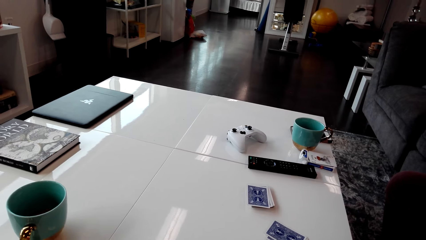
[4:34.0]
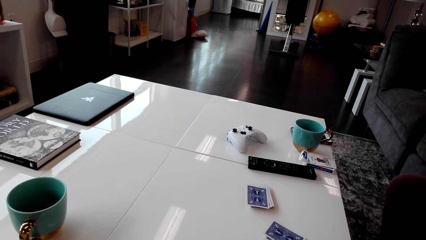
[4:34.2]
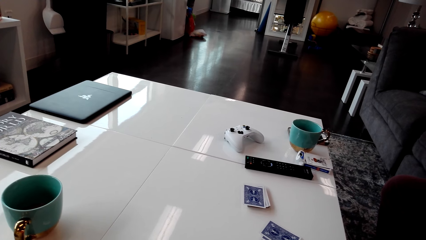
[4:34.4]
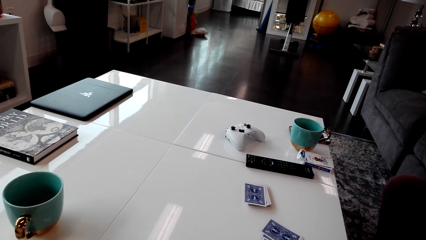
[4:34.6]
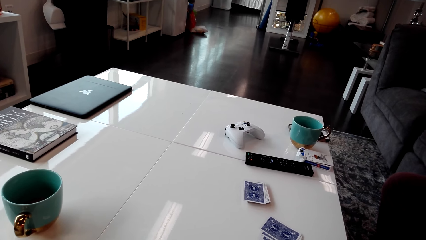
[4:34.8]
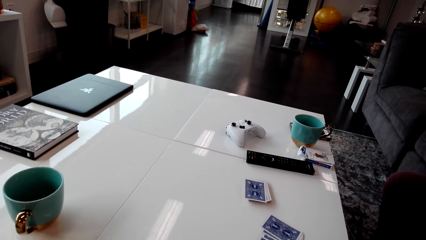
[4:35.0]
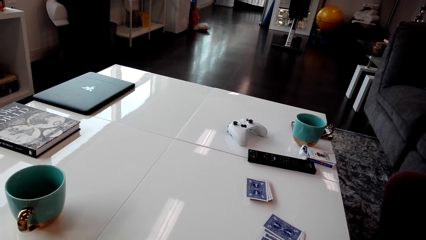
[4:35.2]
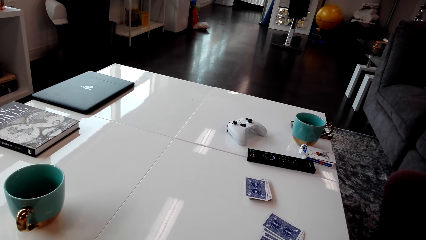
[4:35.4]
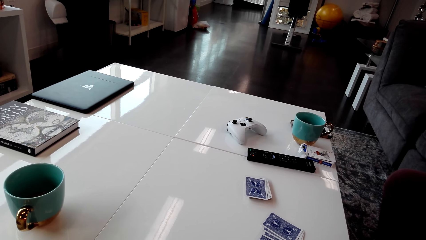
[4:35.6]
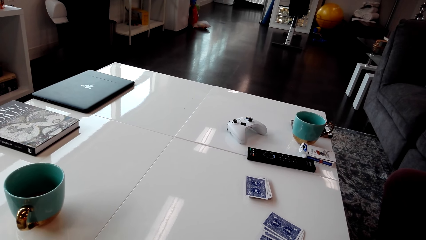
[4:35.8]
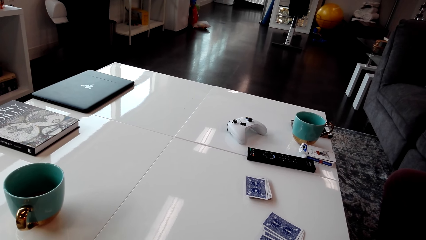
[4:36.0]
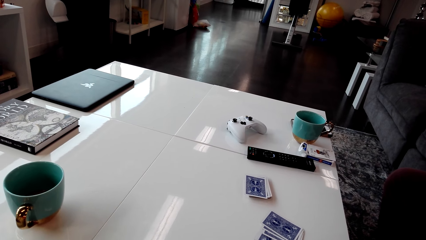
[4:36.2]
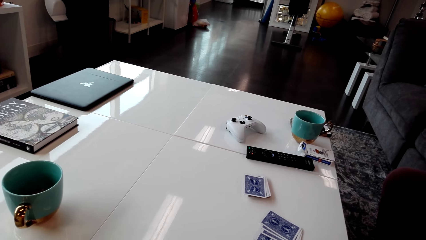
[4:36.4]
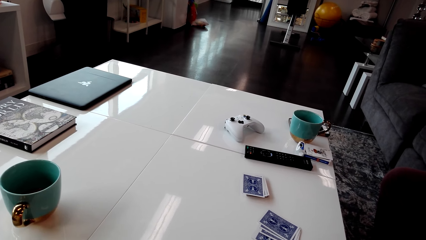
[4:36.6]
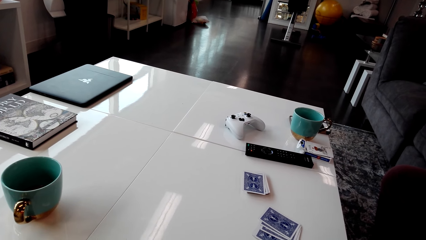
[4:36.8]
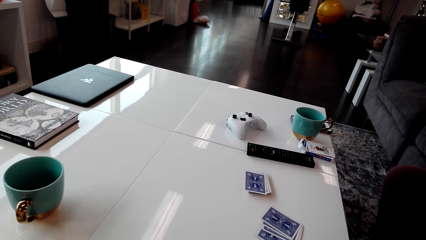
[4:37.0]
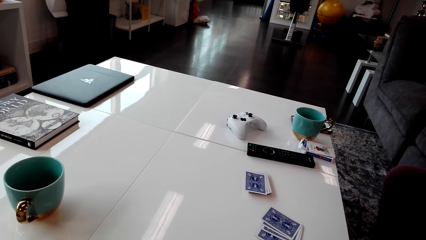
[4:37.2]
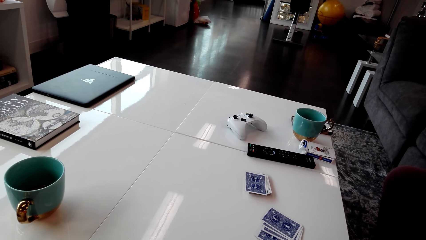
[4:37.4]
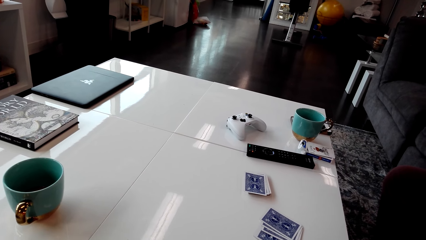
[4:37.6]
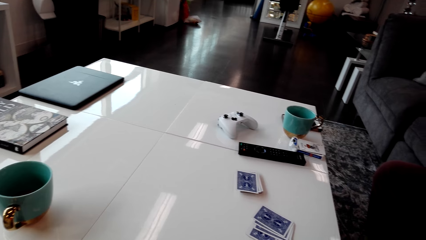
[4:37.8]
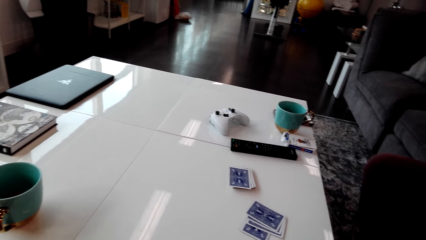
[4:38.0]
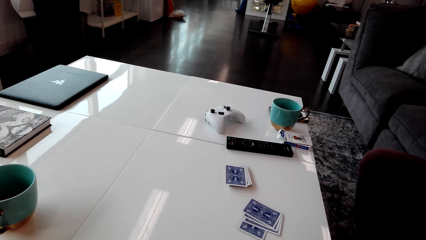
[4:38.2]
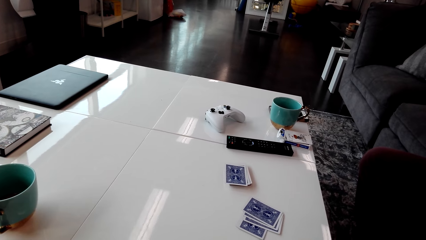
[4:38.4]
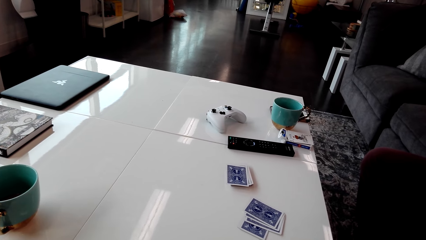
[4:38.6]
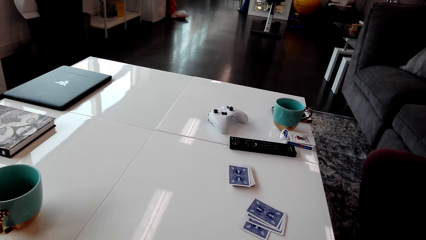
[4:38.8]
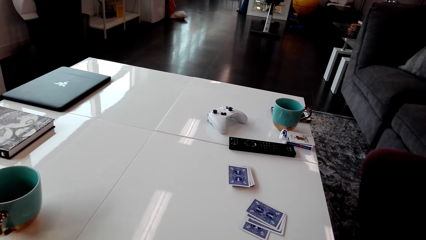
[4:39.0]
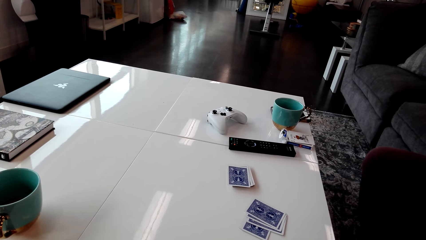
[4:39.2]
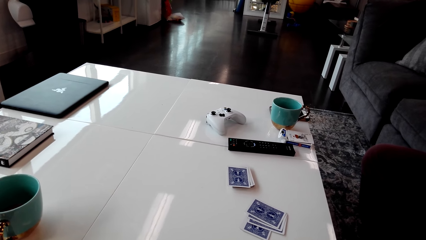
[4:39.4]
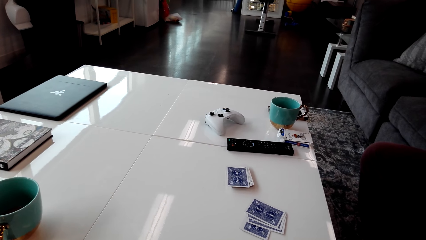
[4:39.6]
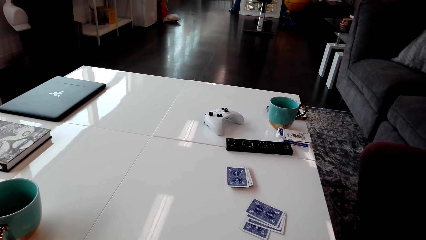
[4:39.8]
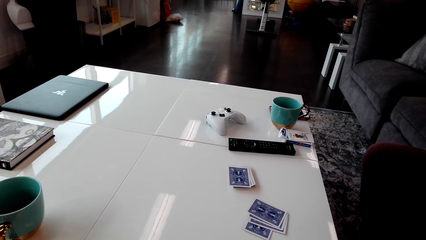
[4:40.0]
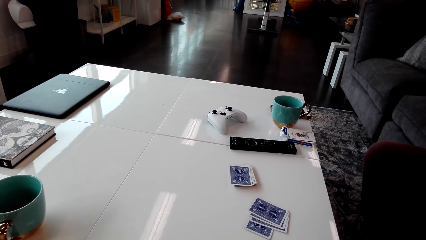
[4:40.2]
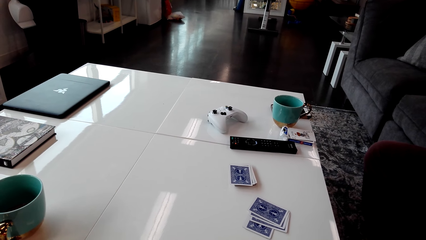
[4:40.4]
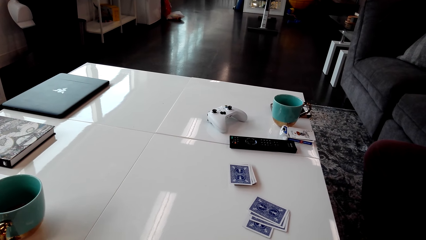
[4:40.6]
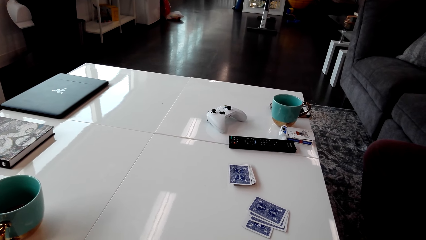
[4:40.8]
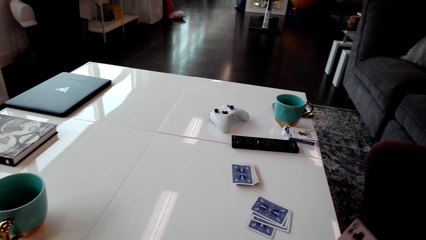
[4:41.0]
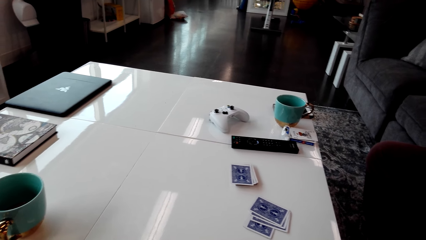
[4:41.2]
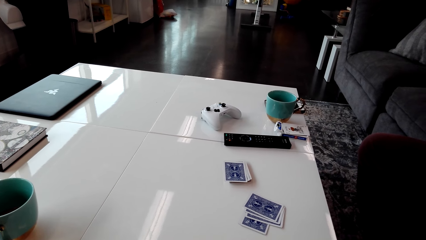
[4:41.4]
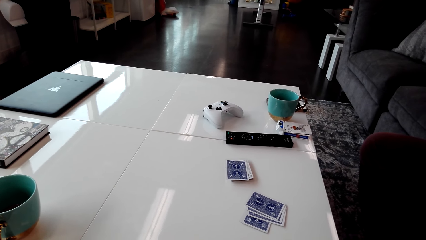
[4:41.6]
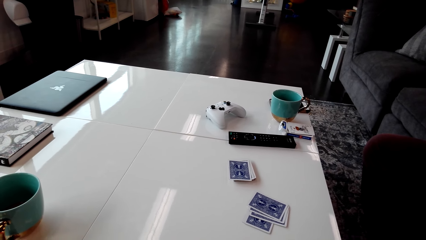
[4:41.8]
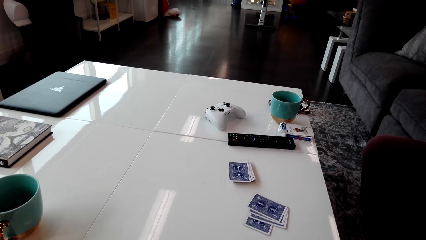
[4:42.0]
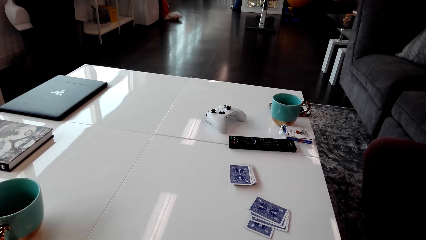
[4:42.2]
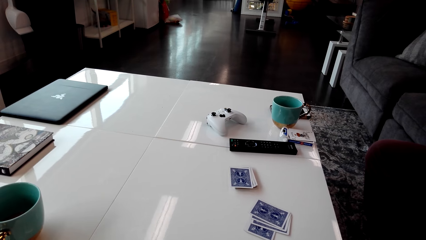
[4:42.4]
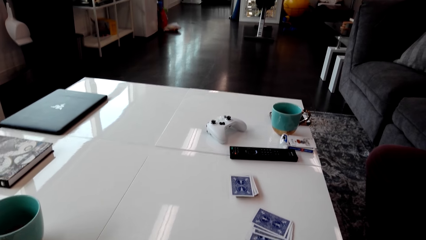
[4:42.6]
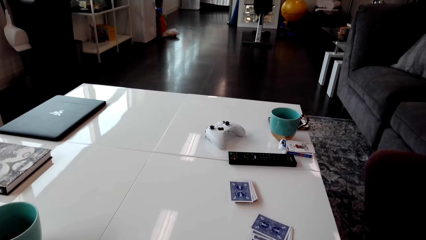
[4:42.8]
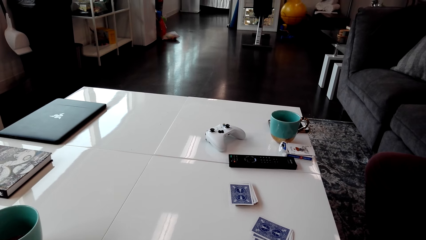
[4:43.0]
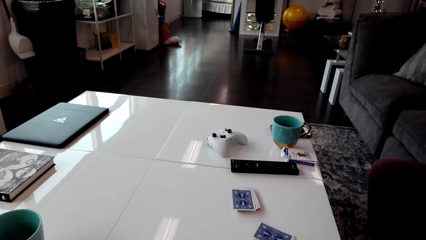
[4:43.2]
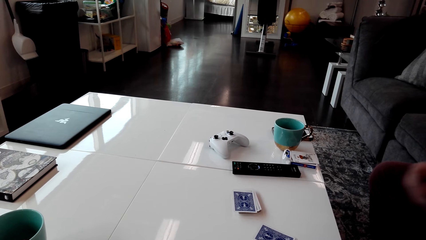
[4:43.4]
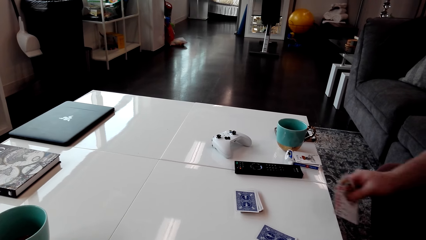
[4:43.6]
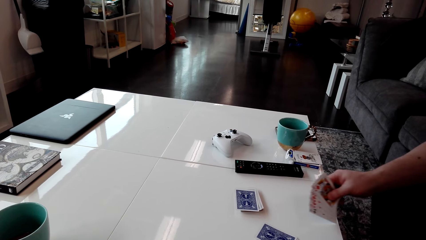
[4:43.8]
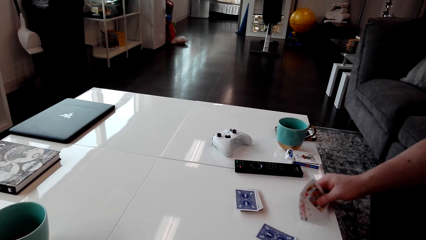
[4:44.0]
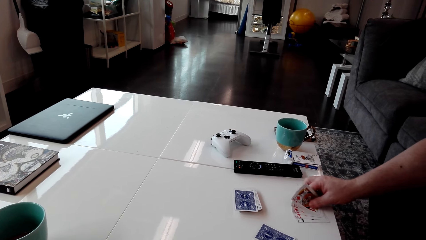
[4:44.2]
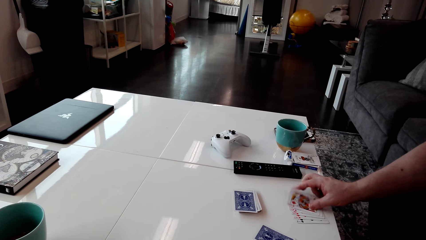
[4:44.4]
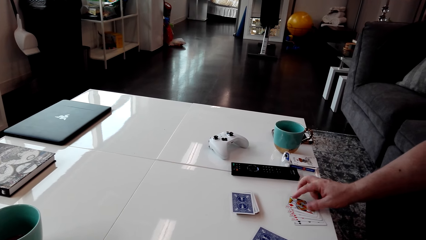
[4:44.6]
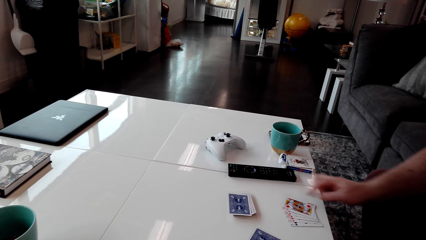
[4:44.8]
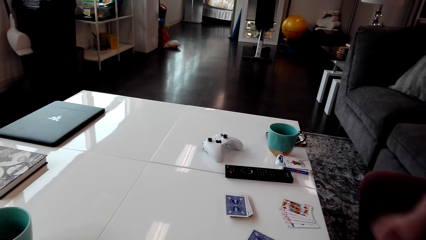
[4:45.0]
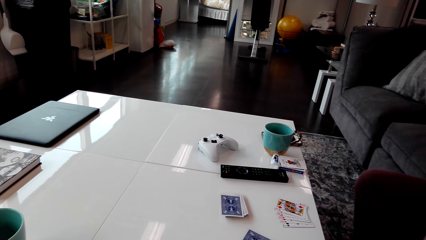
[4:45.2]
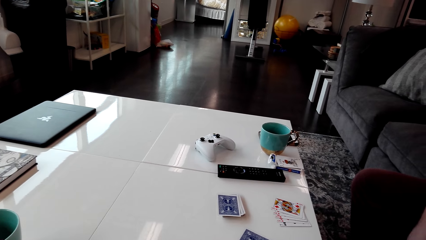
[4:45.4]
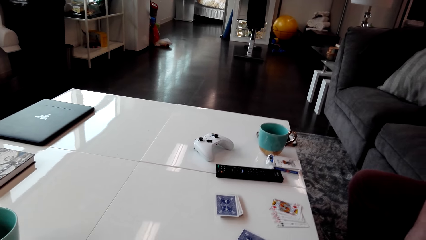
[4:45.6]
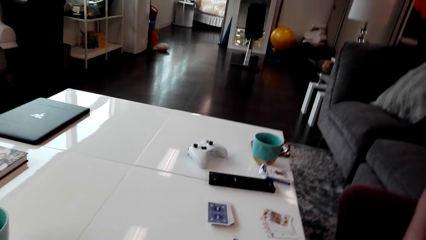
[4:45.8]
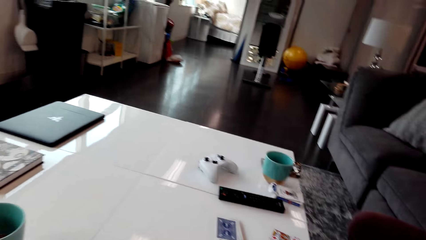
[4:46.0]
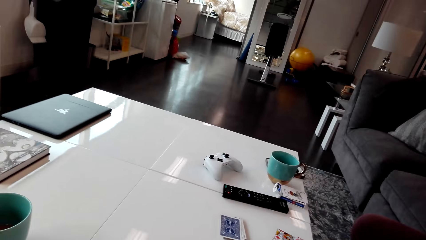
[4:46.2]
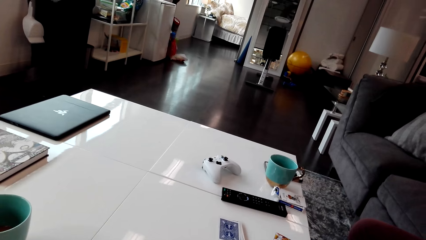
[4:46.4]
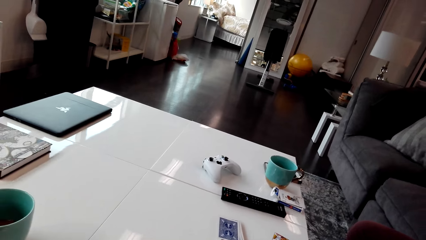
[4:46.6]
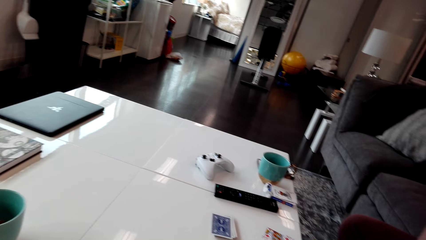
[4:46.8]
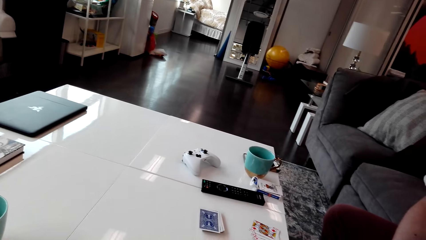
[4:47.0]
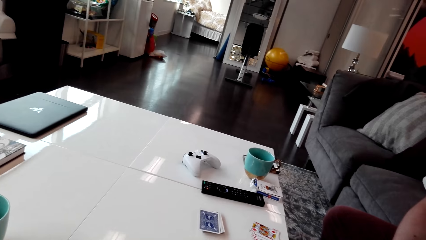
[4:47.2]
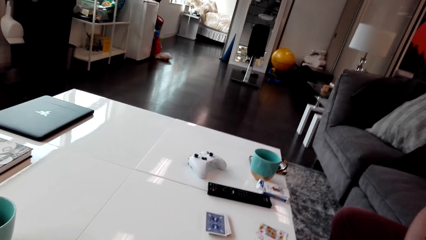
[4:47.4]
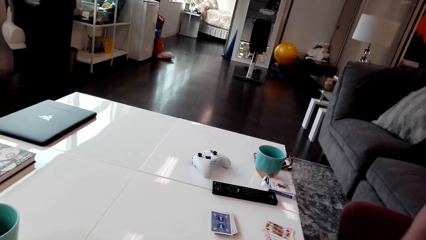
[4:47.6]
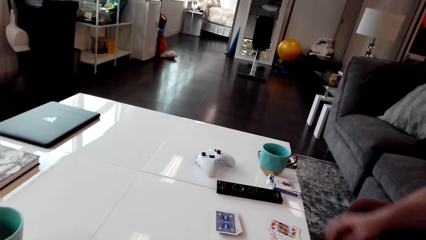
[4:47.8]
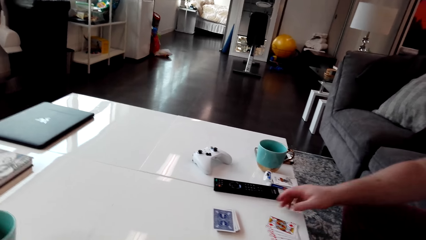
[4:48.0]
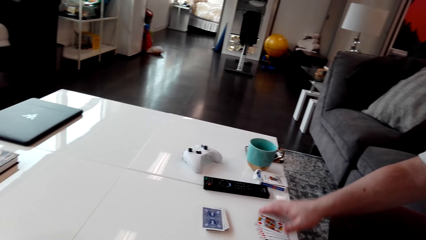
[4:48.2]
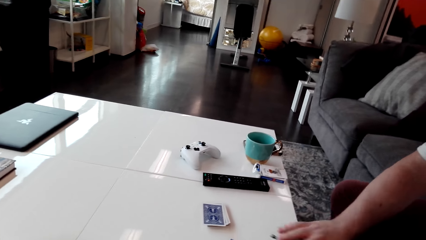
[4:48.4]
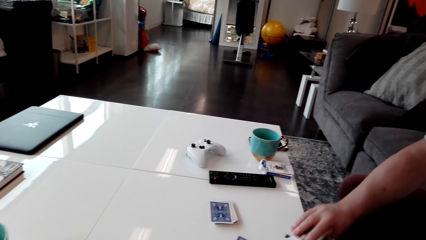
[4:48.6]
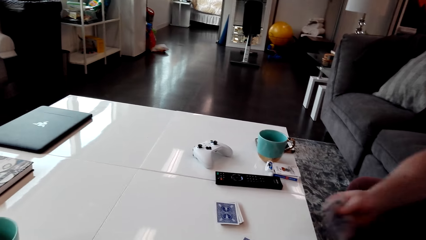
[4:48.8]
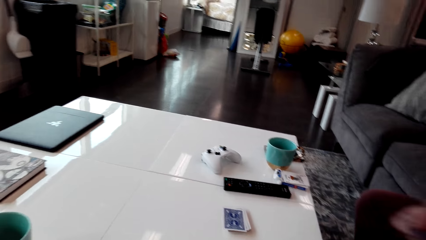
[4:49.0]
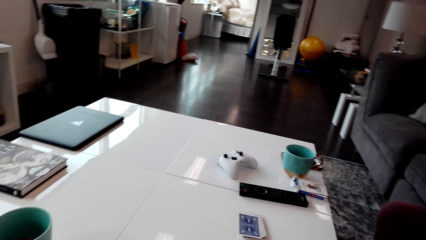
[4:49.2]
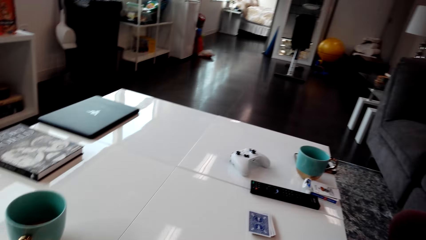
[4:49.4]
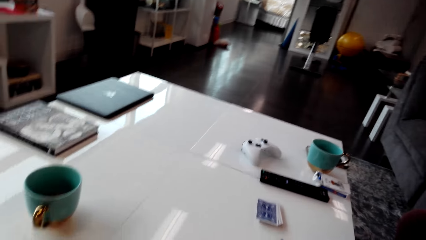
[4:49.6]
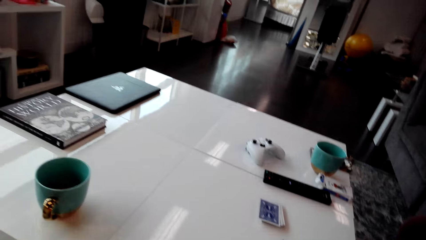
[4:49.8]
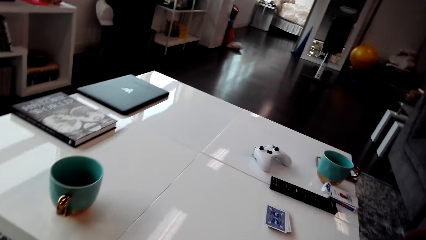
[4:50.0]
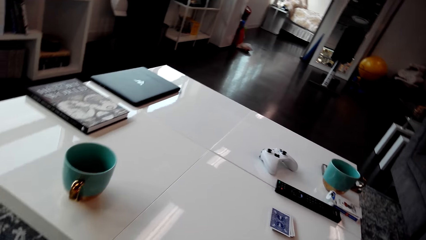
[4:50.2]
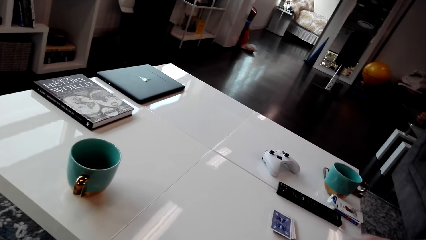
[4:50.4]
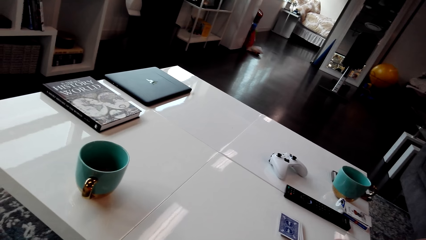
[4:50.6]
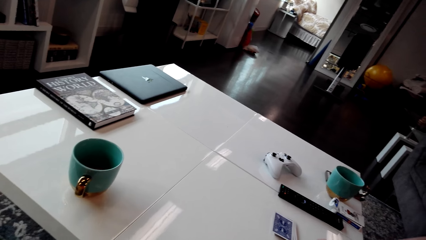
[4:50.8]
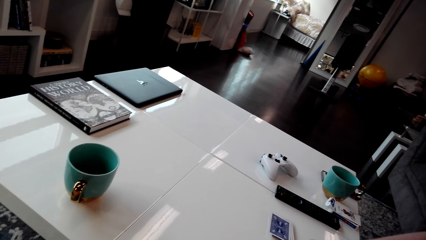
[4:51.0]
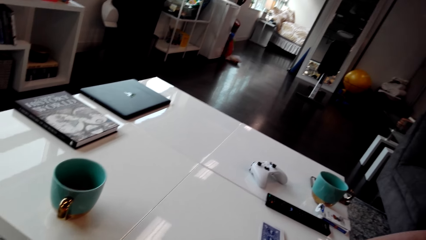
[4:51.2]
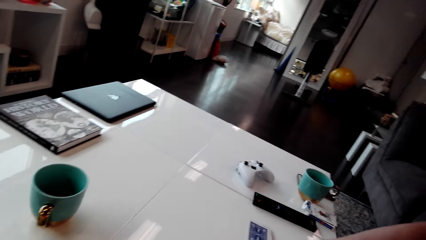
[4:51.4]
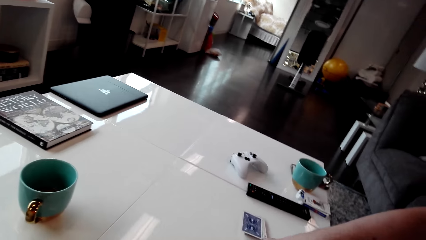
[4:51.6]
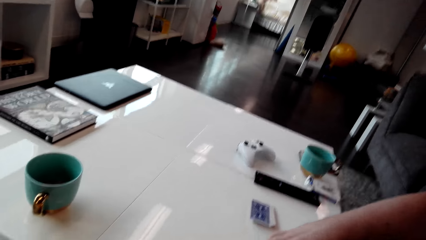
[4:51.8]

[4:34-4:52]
A man puts the cards on the table and spreads his cards on the table. The camera wearer stares at the cards on the table. Another man picks up the cards from the table. The camera wearer stares at the cards on the table.
